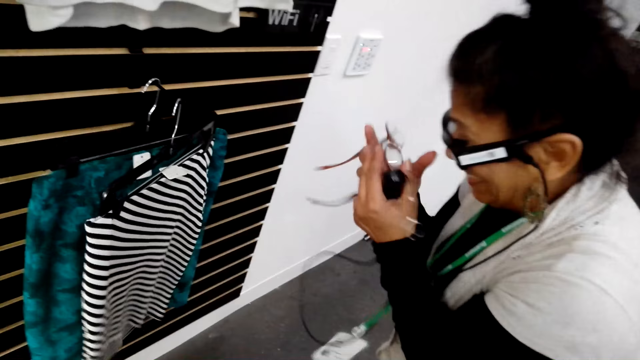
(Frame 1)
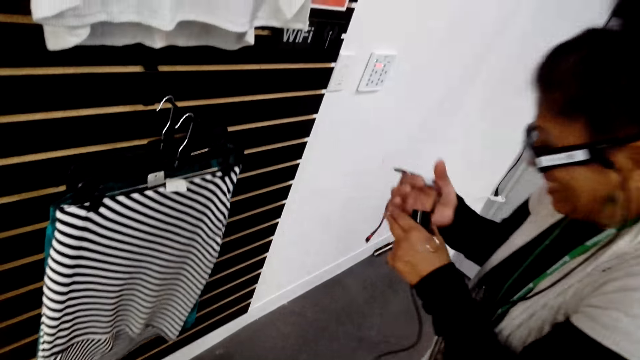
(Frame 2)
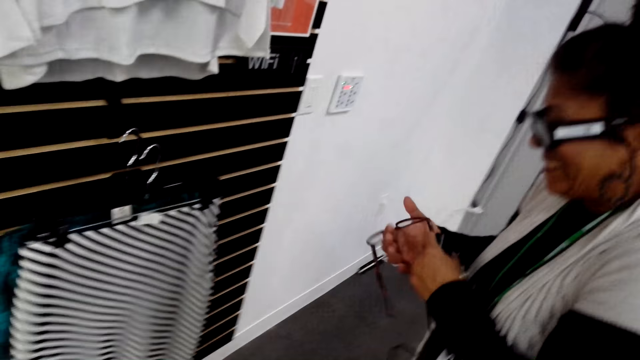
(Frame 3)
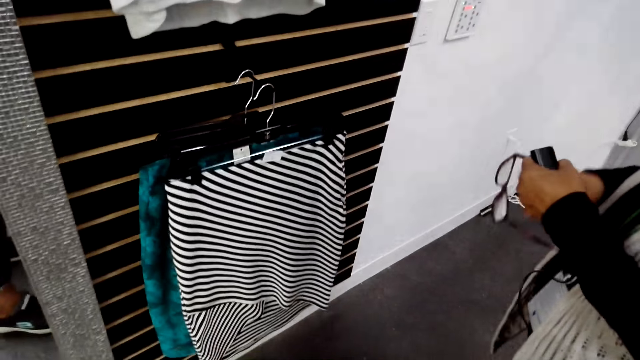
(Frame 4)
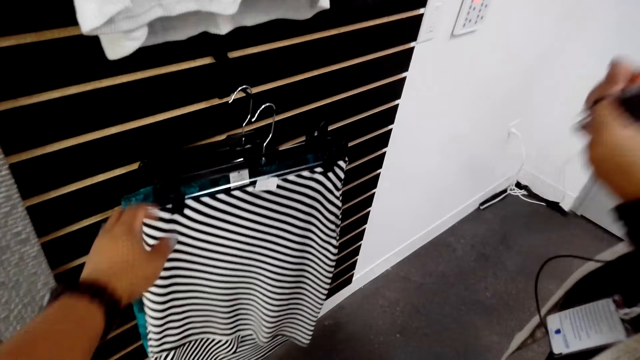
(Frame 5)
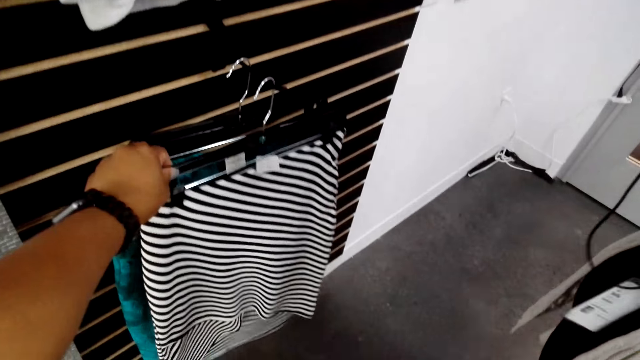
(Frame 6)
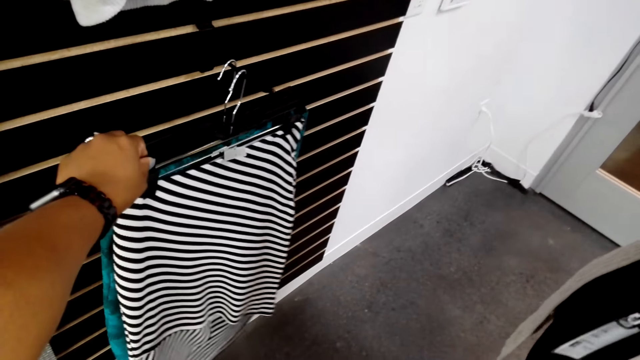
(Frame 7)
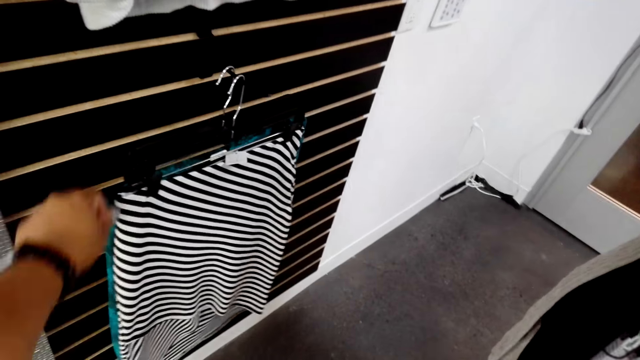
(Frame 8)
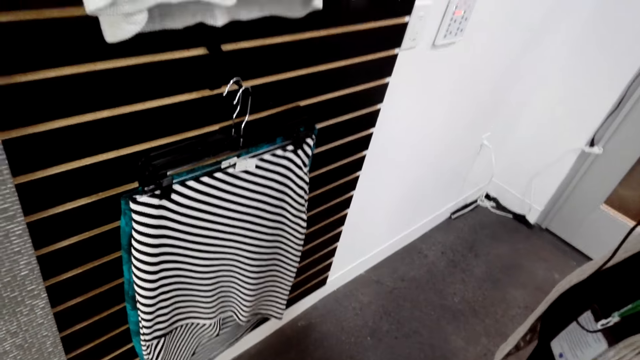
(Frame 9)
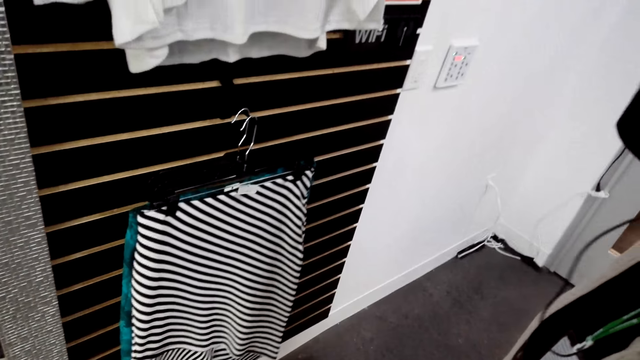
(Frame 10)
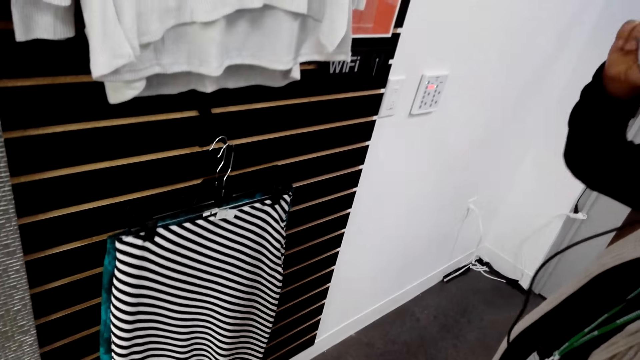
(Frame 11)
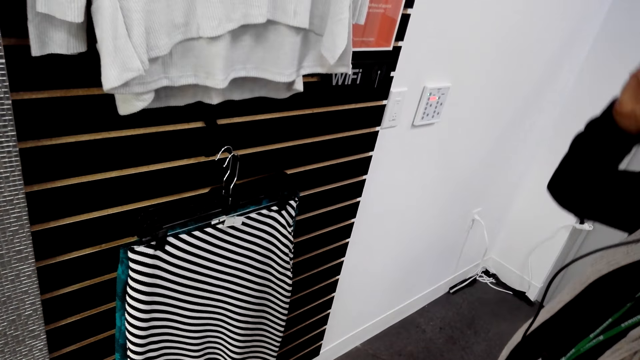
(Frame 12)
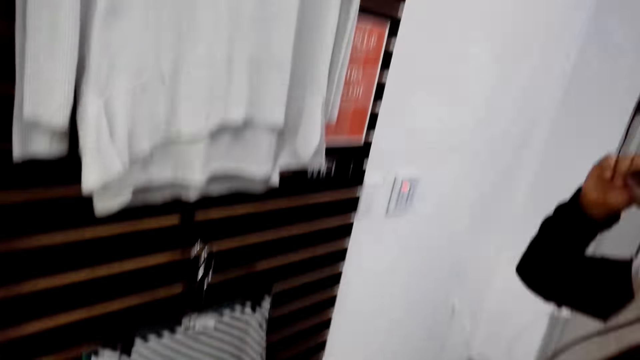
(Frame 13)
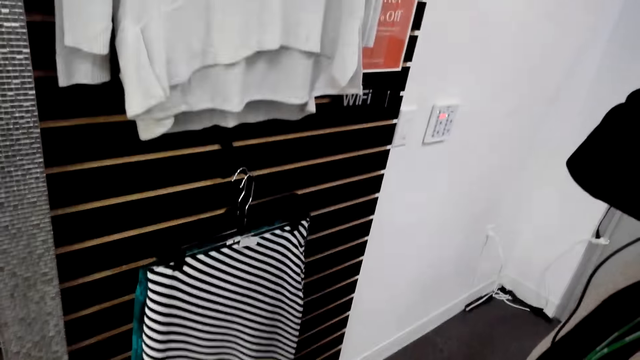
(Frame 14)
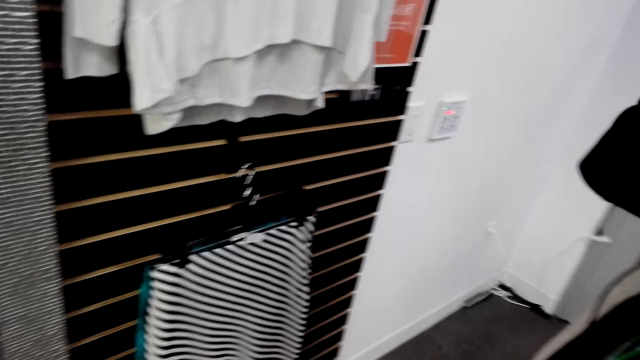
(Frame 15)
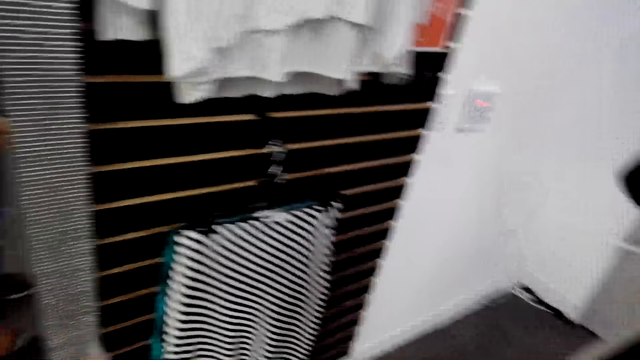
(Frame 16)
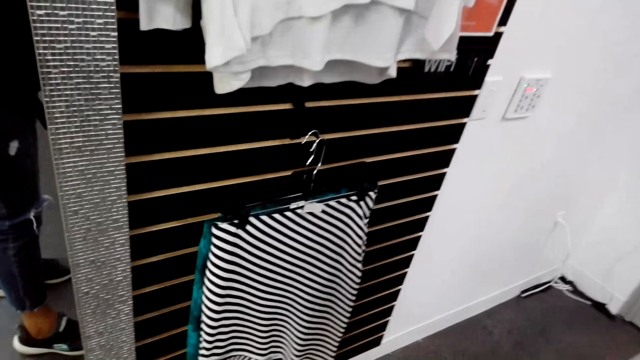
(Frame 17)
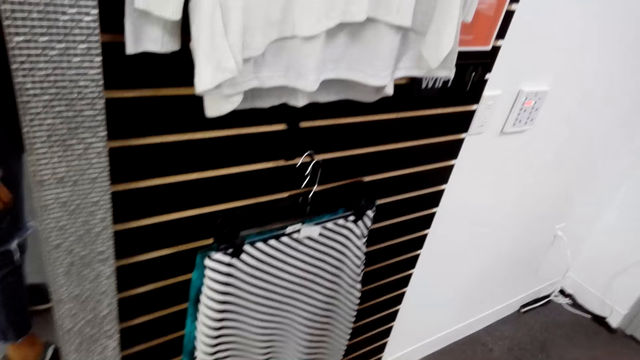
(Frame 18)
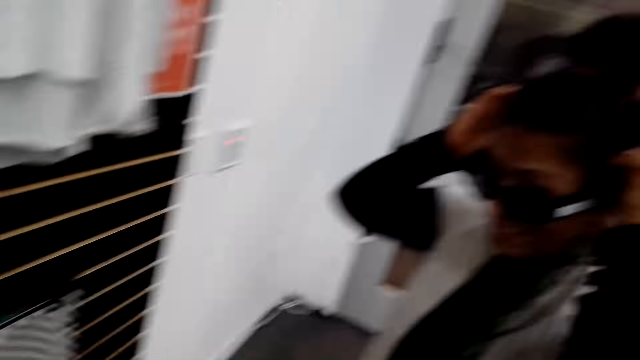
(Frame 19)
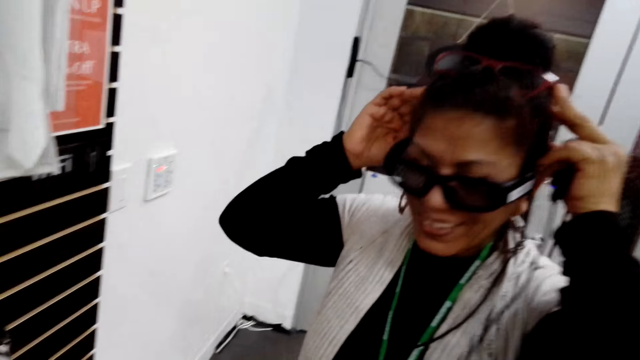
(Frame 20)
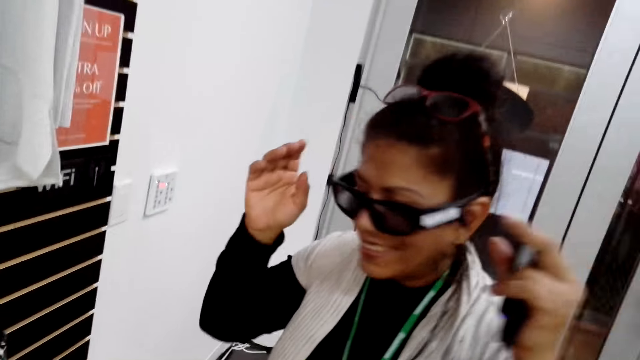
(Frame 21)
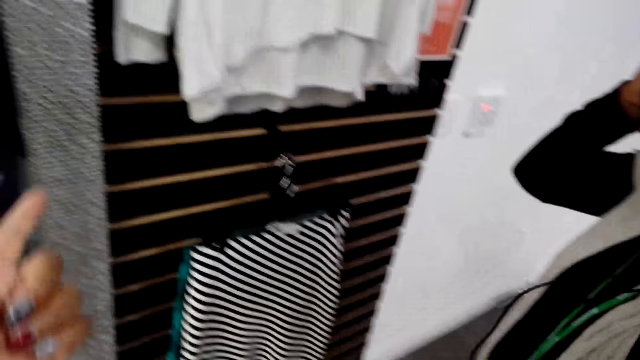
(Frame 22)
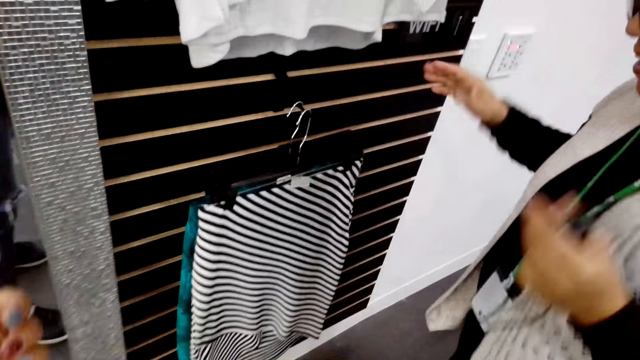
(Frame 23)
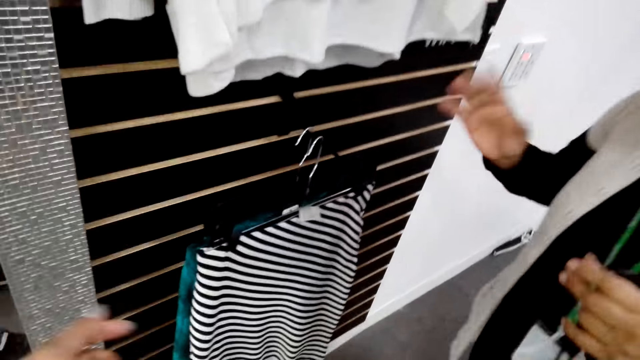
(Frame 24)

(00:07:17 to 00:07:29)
A man holds glasses. The camera wearer turns to the side. They touch the skirt. They hold a cloth on a hanger. They turn to the side. They look at a woman. The man holds the glasses.

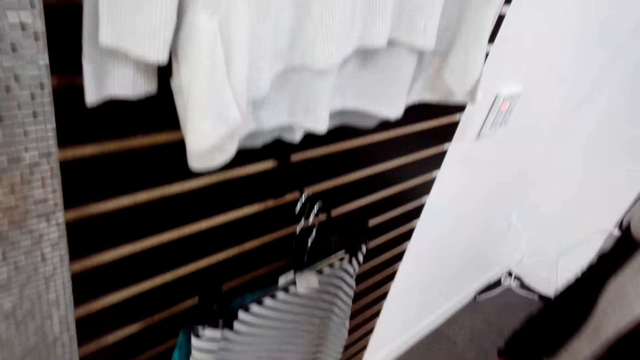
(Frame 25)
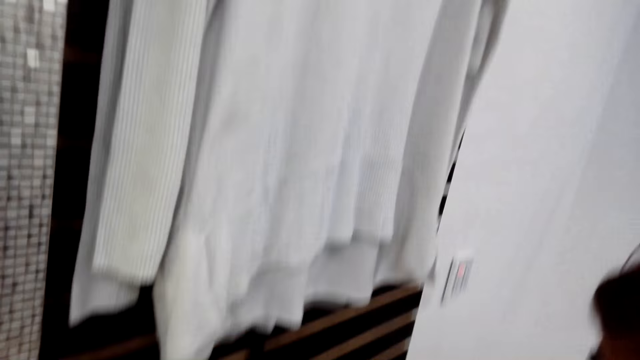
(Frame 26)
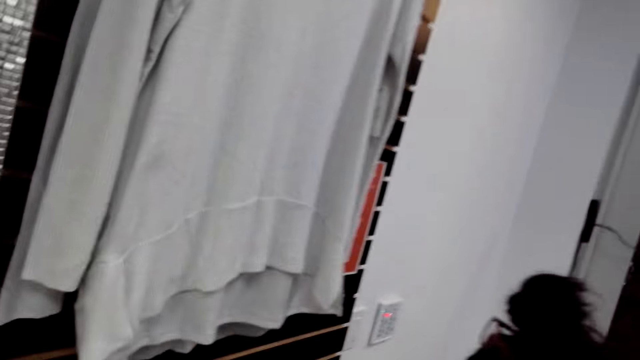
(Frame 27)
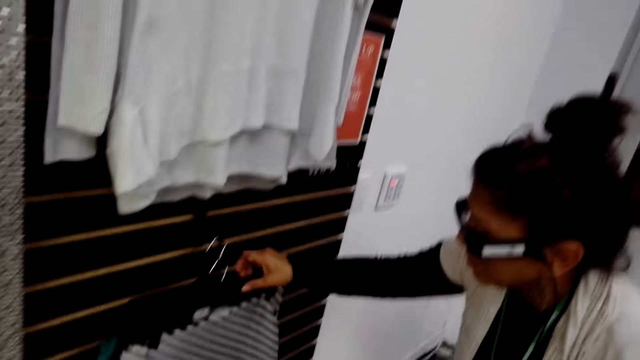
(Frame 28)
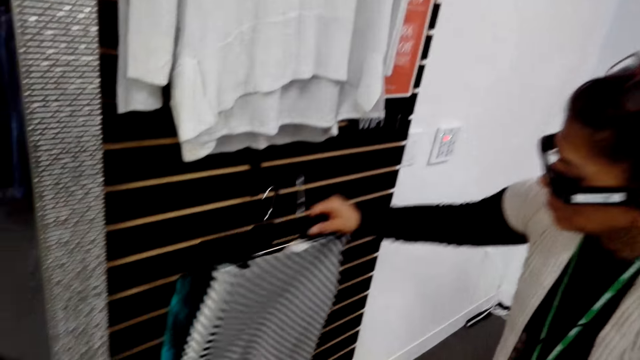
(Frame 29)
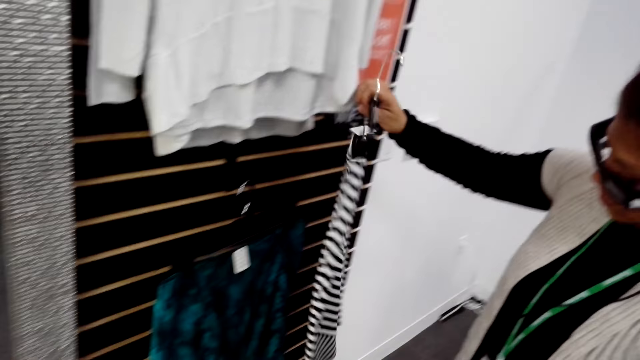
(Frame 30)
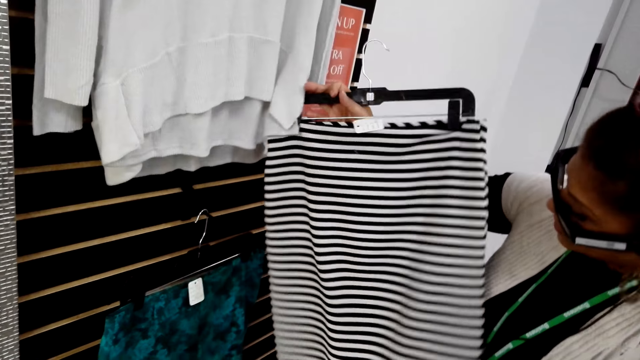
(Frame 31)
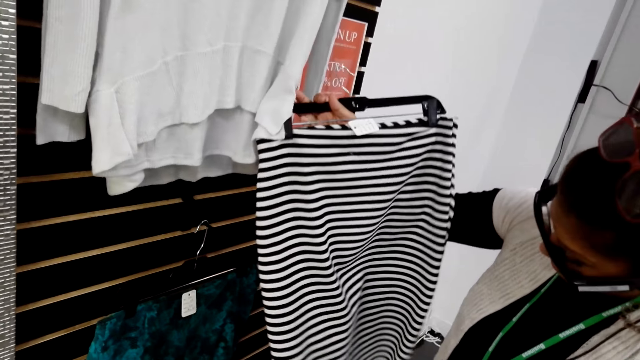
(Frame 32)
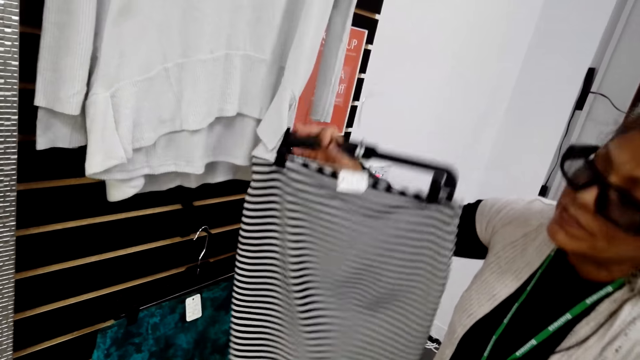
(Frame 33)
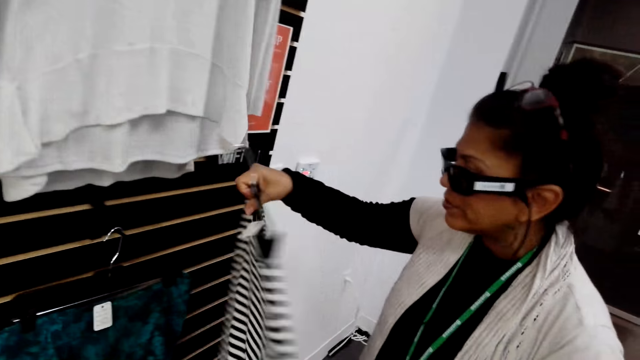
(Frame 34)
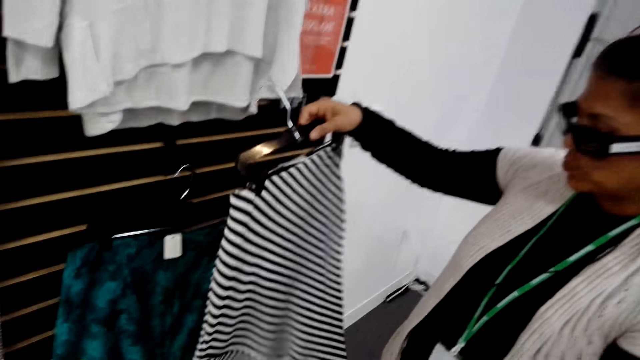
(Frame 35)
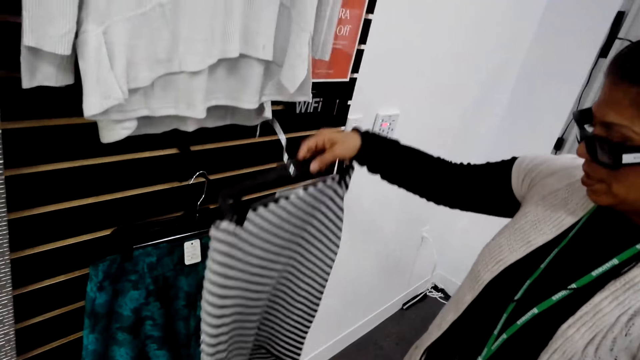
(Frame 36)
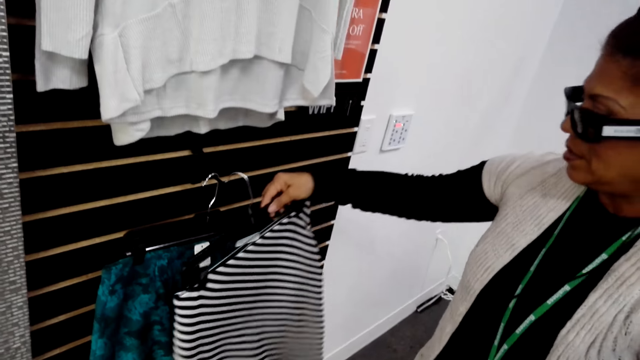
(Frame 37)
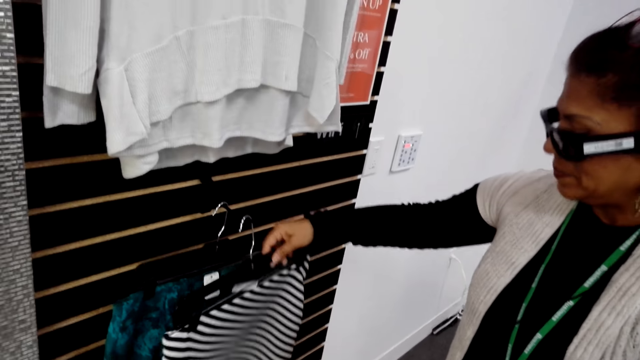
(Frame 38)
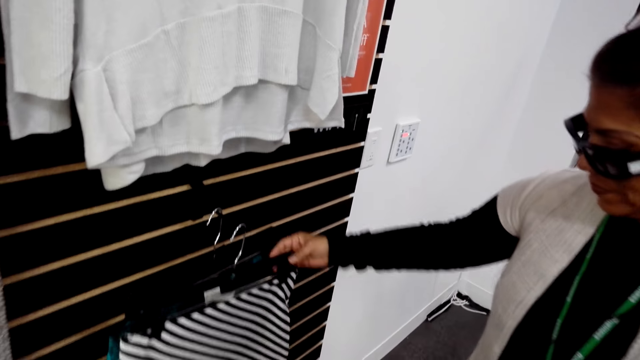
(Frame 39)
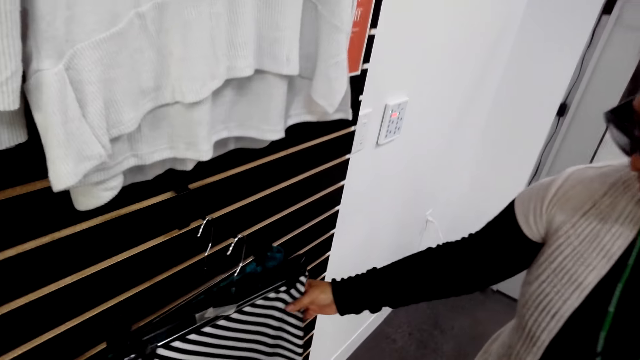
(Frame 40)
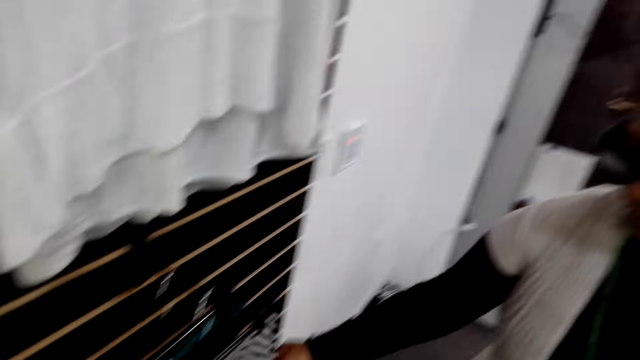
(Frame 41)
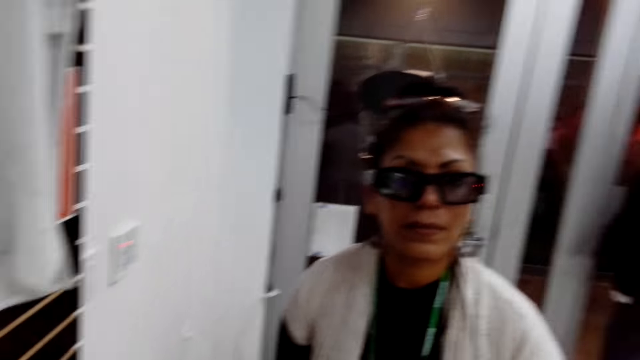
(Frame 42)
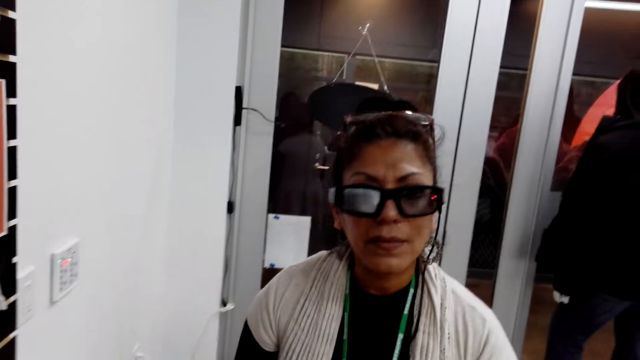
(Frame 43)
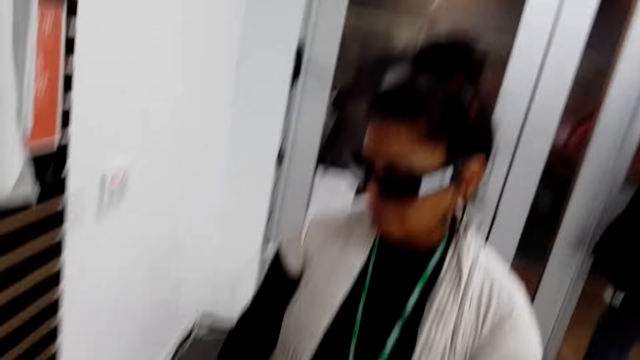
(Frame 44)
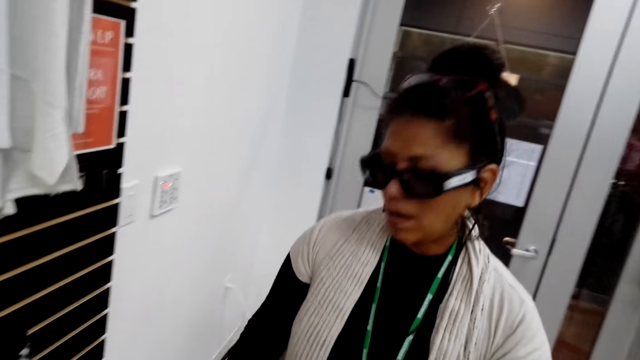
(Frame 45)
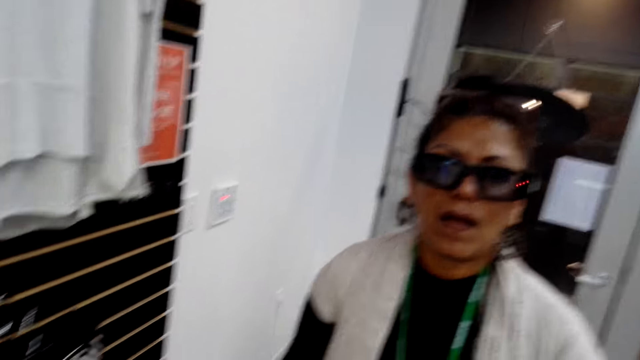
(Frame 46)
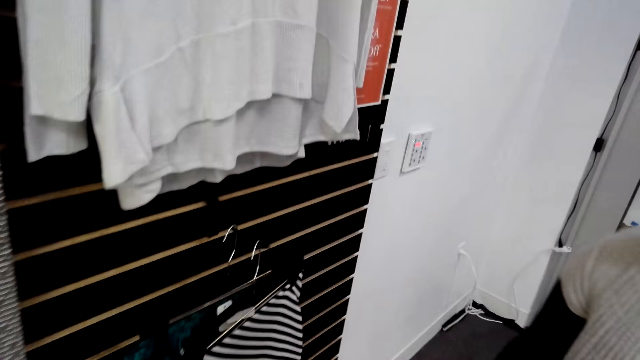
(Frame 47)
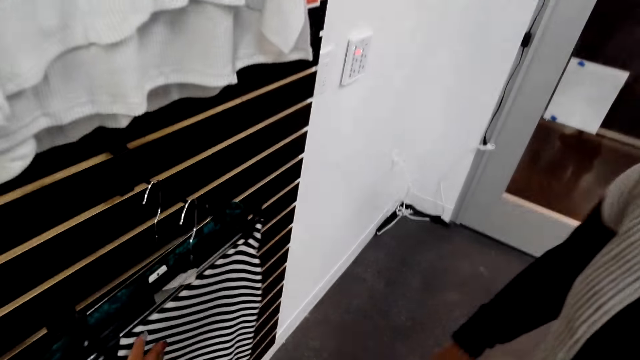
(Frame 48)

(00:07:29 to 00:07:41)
The camera wearer turns to the side. A man holds a cloth on a hanger. A woman picks up a skirt from the display. The woman puts the skirt on the display. The camera wearer turns to the side. The man turns to the side.
